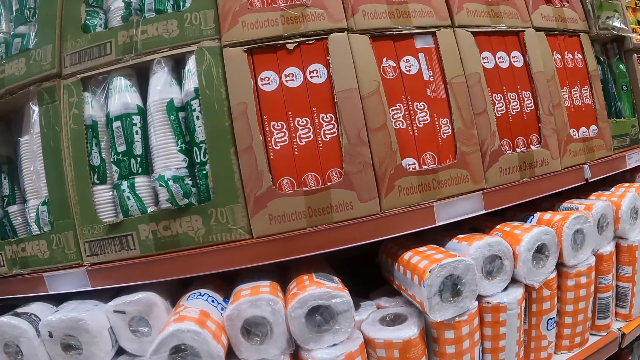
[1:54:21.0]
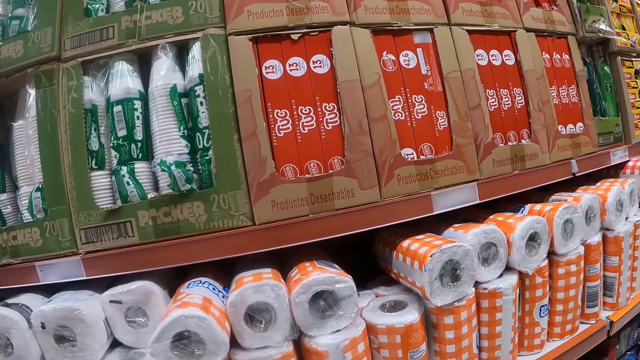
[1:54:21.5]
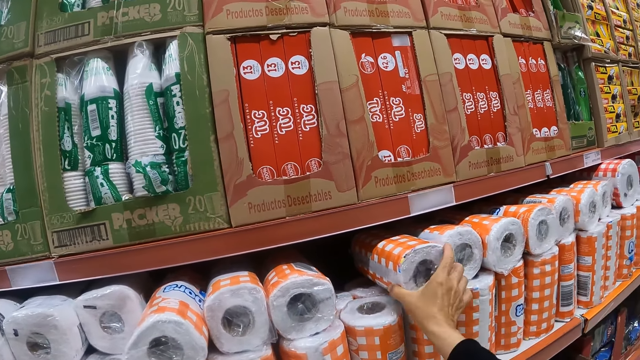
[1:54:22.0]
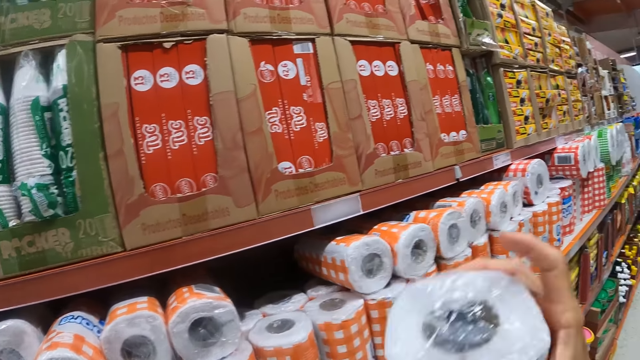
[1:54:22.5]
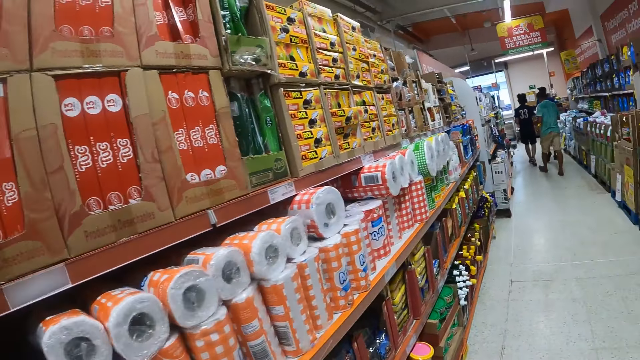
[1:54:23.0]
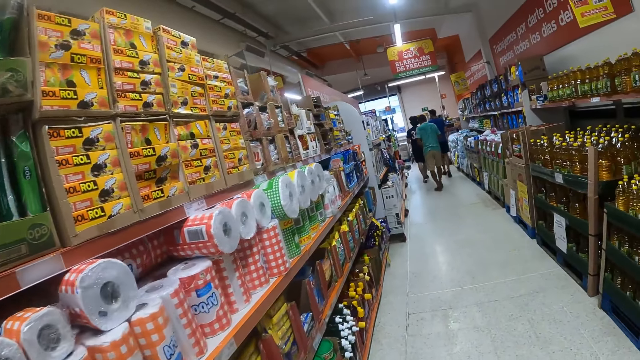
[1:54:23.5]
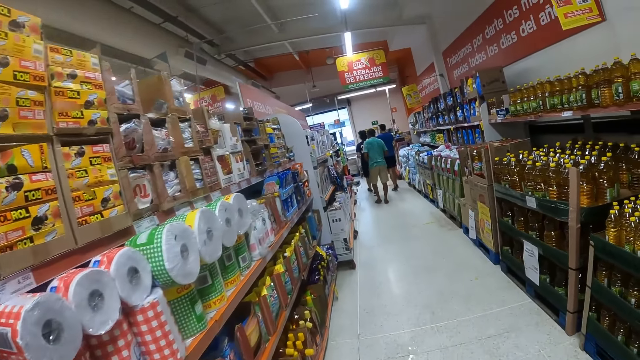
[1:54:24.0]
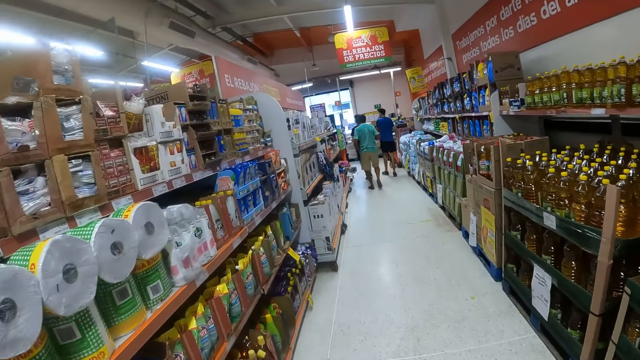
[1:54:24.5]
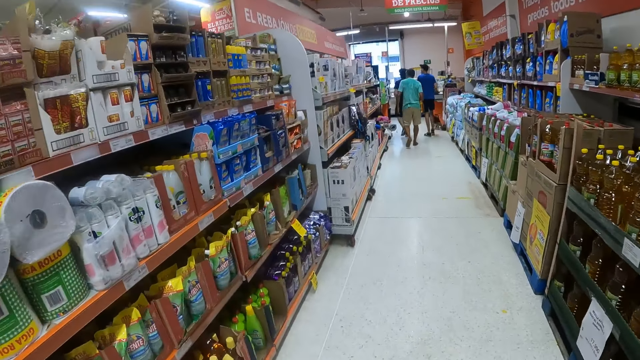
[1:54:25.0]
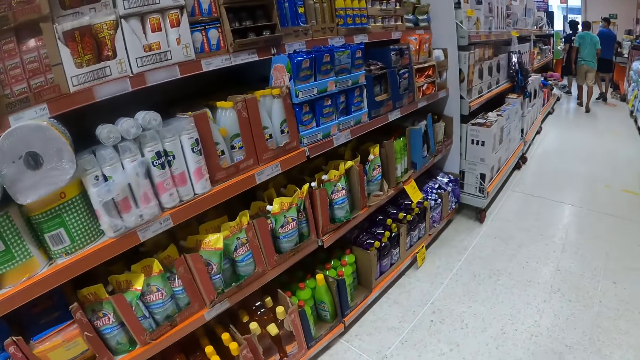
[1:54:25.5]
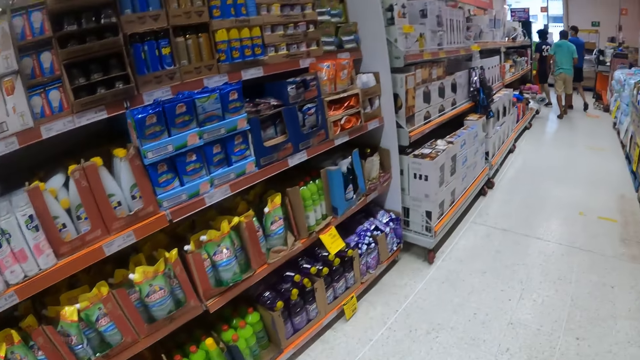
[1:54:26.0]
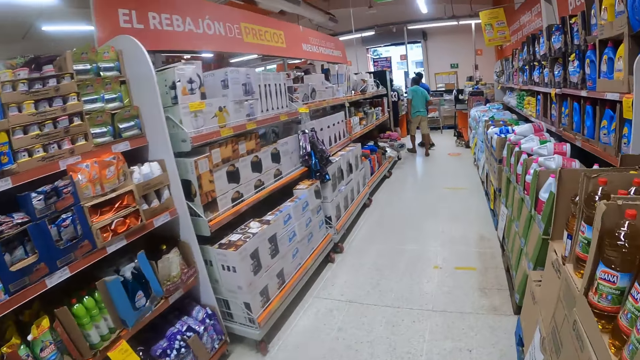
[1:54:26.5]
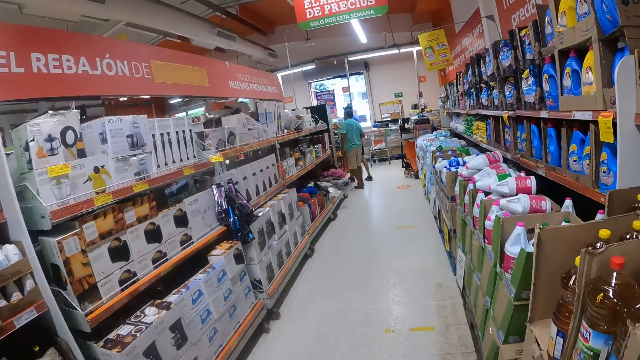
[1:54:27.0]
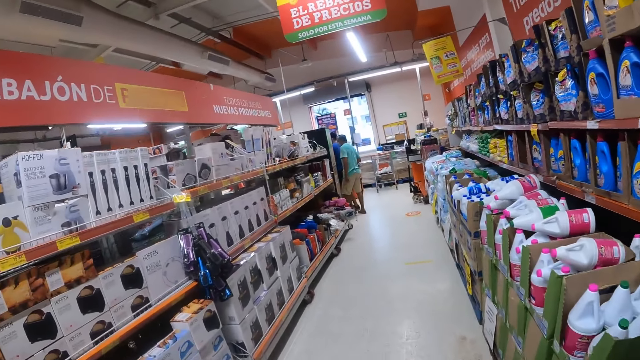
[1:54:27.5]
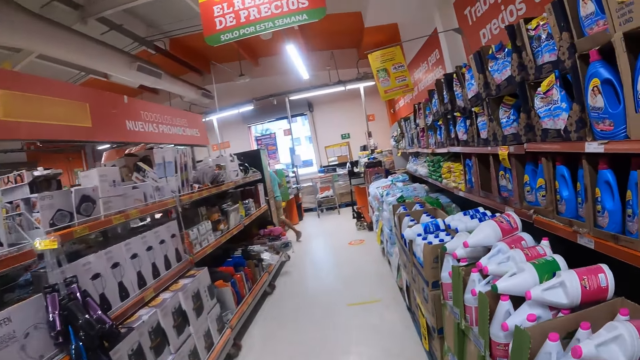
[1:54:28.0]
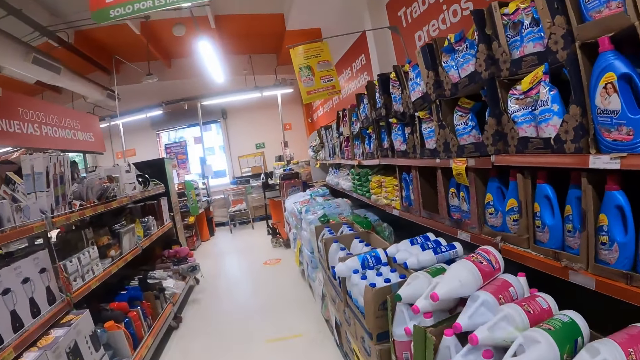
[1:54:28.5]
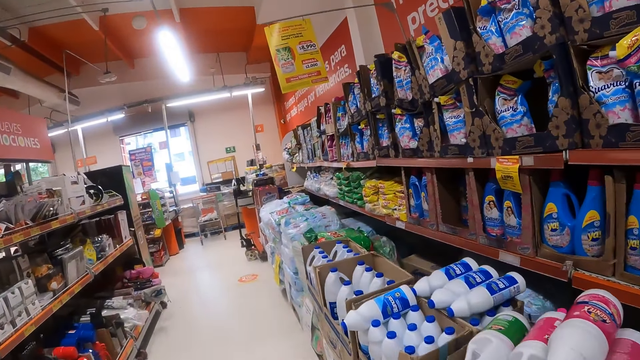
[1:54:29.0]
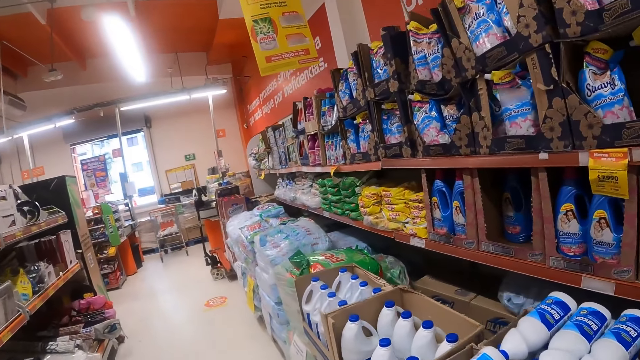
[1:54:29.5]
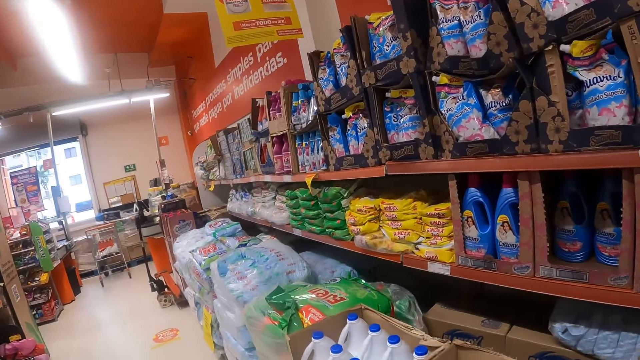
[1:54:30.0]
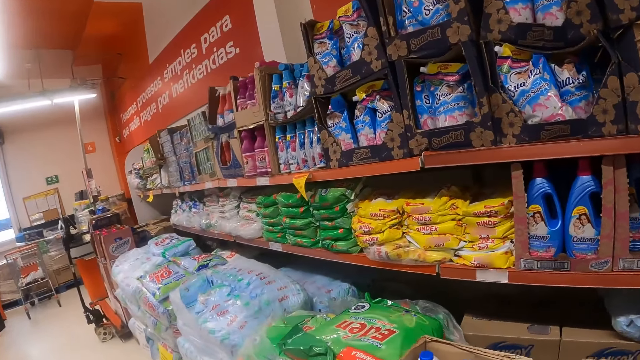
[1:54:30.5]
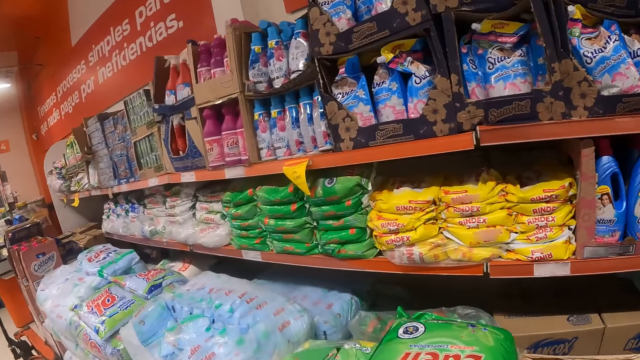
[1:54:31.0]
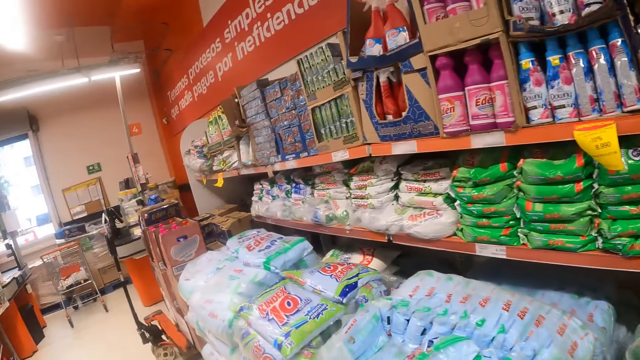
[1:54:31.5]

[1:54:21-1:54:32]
The camera wearer picks tissue from the shelf. They walk around the supermarket.

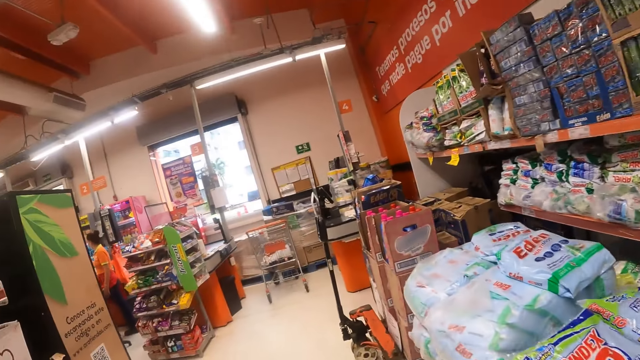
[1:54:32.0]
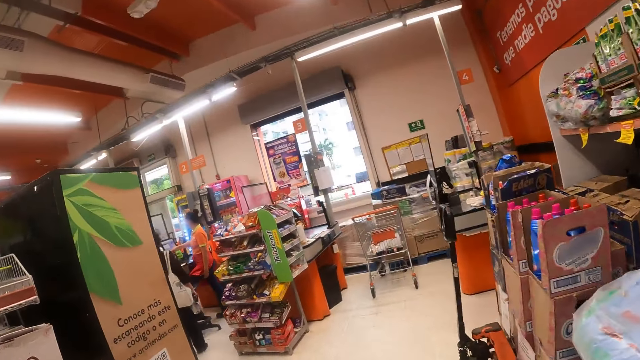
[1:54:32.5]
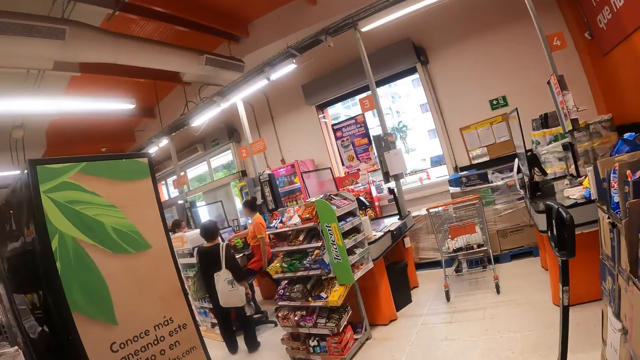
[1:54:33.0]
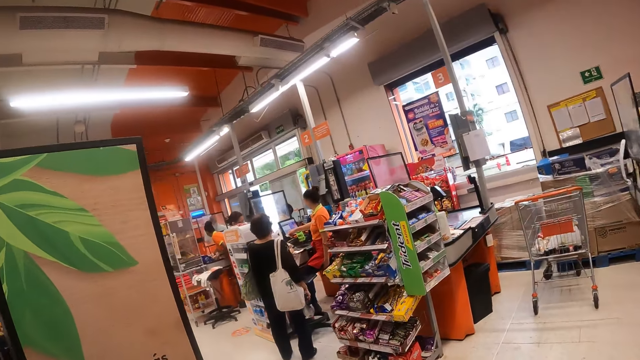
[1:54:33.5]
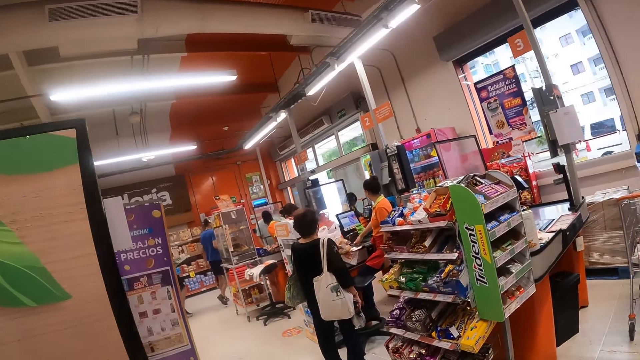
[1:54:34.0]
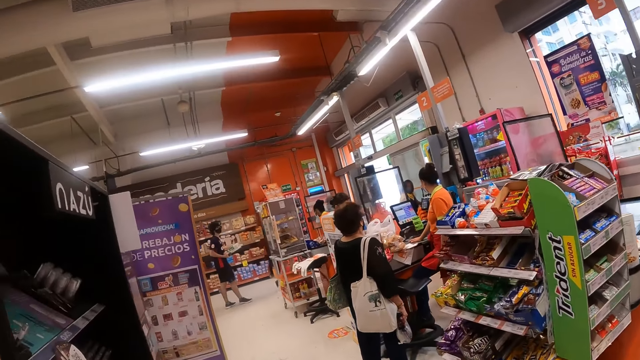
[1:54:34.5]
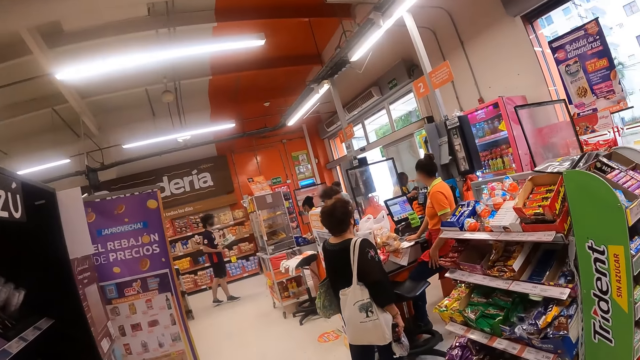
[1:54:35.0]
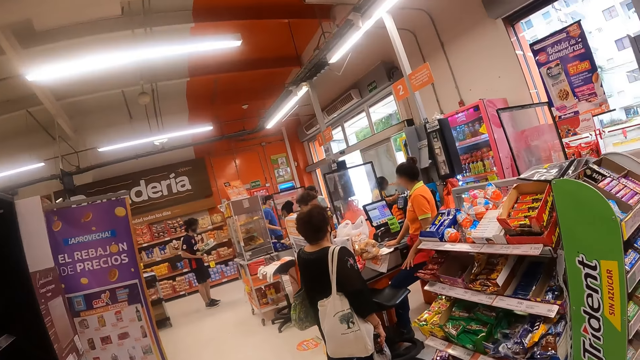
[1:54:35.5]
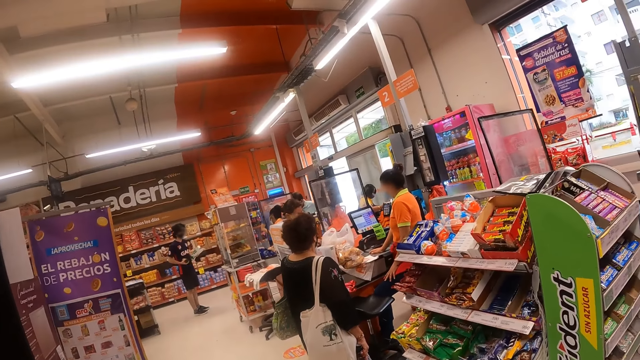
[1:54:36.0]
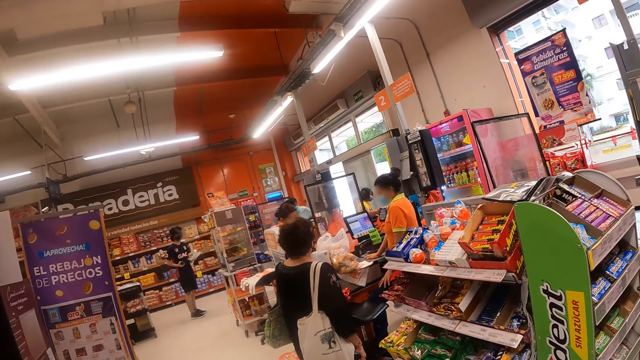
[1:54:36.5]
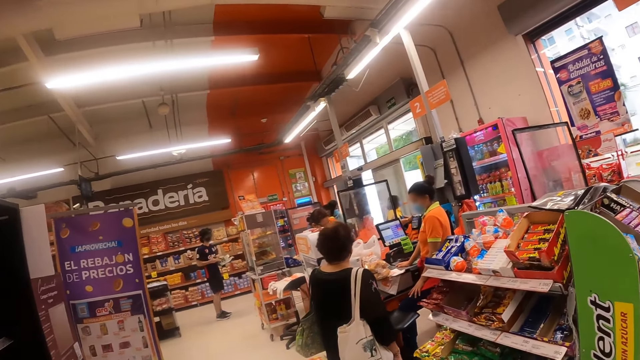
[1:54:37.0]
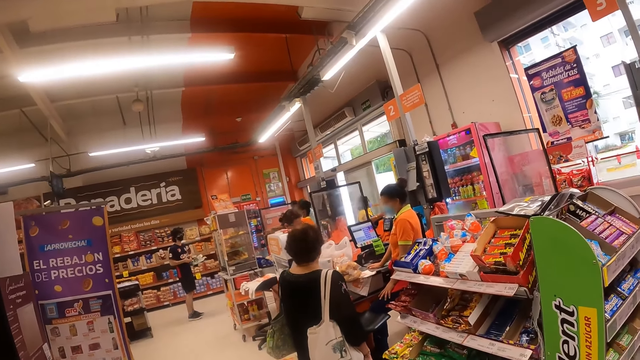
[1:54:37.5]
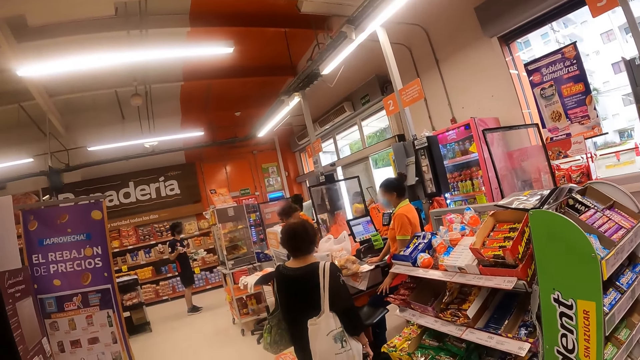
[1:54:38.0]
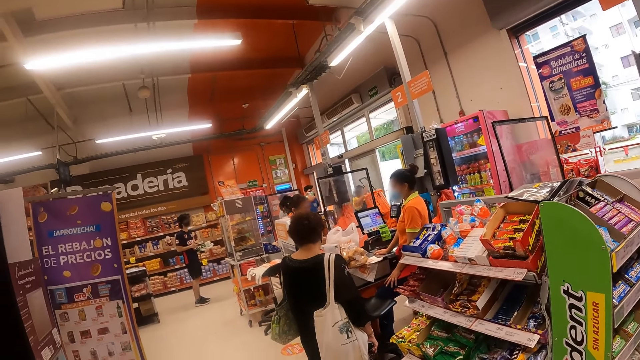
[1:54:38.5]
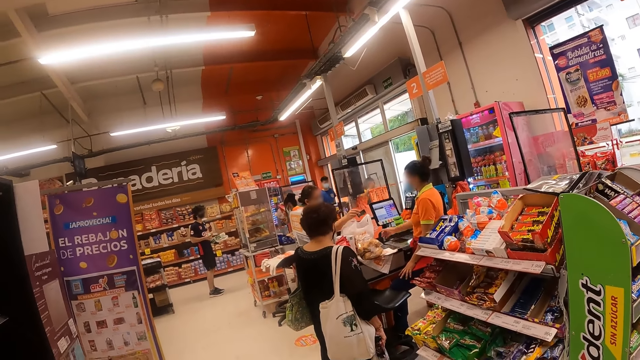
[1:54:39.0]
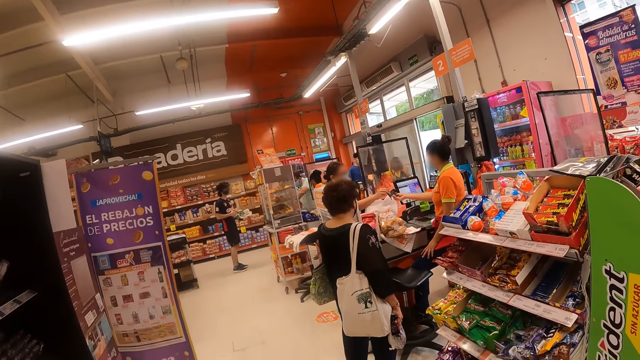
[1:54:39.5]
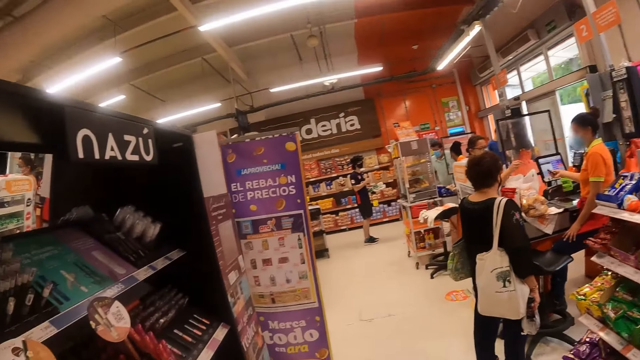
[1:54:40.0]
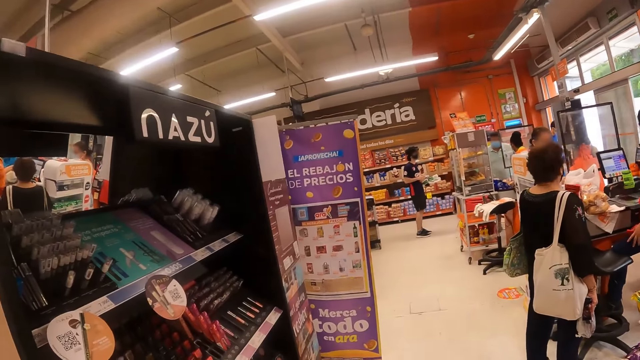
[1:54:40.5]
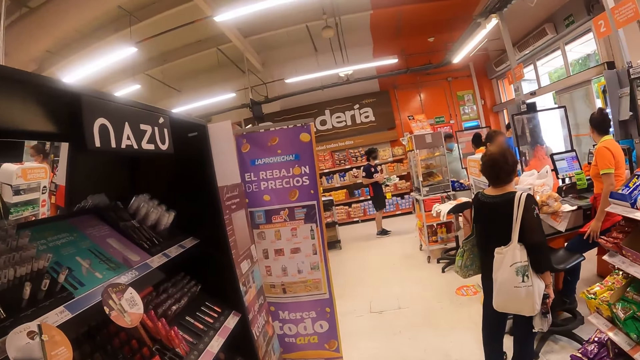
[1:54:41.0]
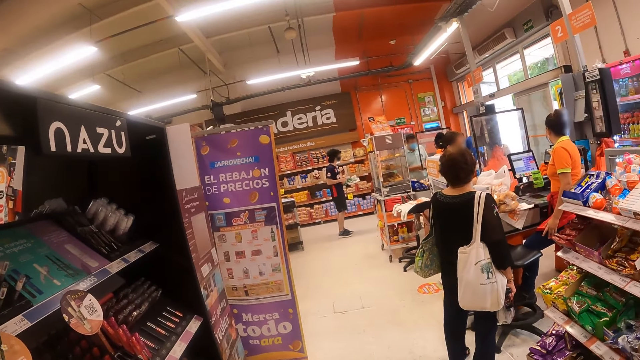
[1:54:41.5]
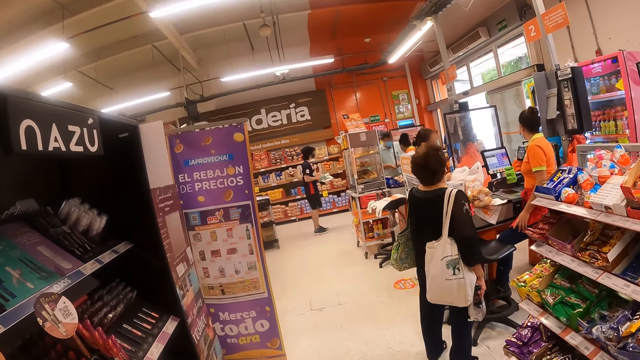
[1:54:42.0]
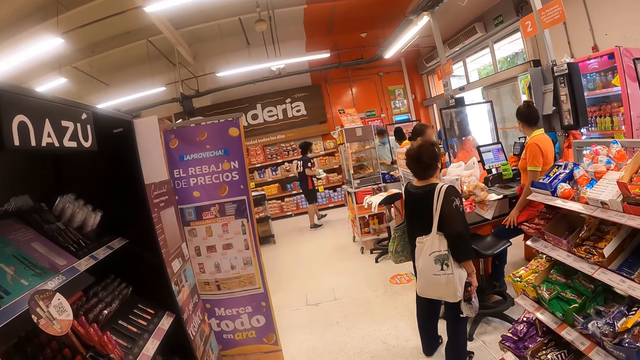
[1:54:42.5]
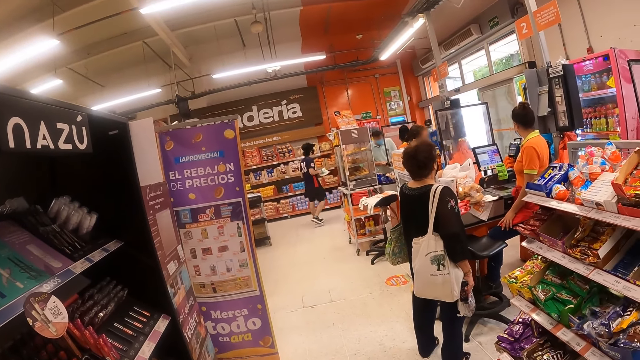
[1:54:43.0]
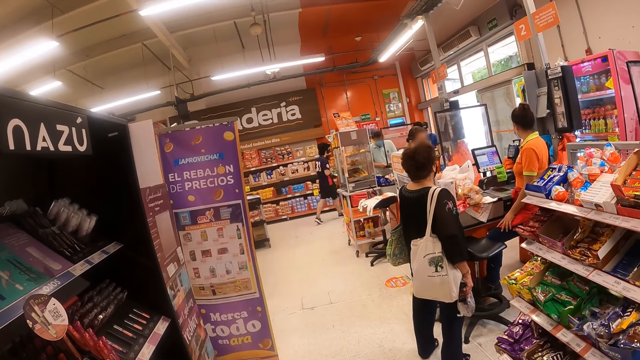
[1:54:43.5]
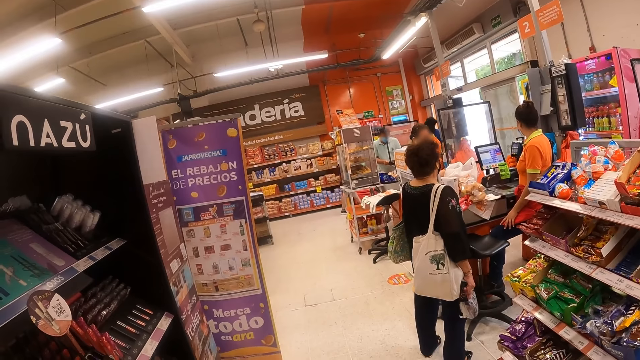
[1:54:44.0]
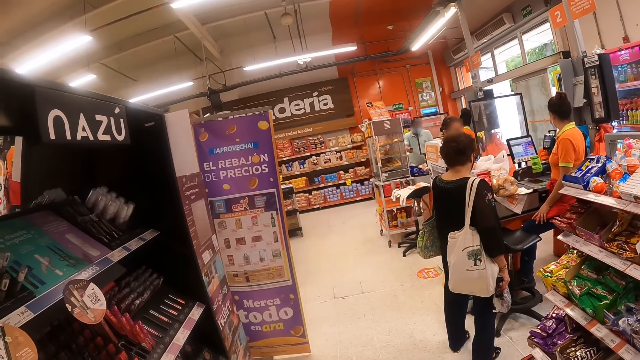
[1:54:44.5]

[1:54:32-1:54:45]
A man walks around the supermarket. Another man walks around the supermarket. The camera wearer stares around the supermarket. They stand in the supermarket. The other man makes gestures to the first man. The other man walks around the supermarket.
